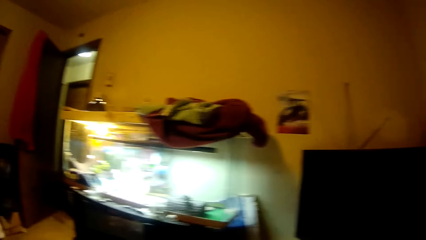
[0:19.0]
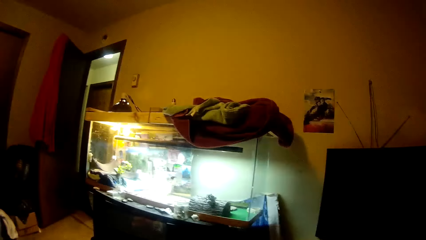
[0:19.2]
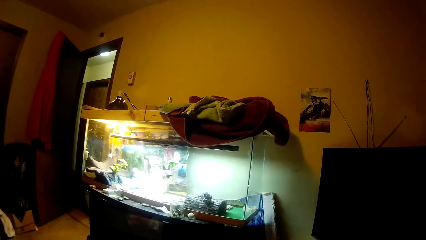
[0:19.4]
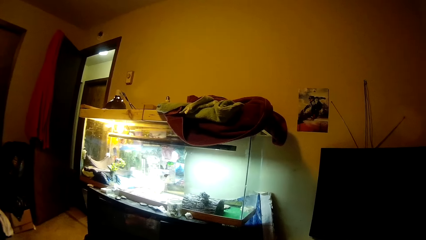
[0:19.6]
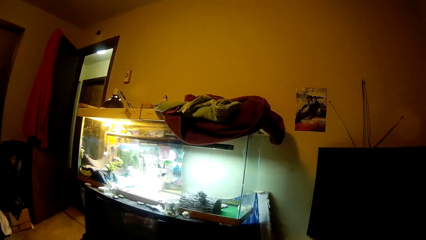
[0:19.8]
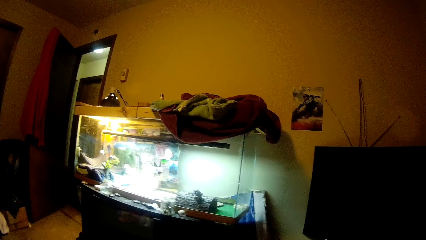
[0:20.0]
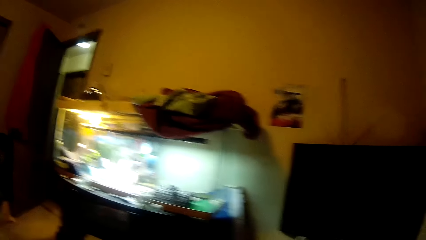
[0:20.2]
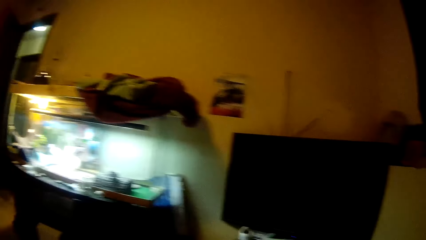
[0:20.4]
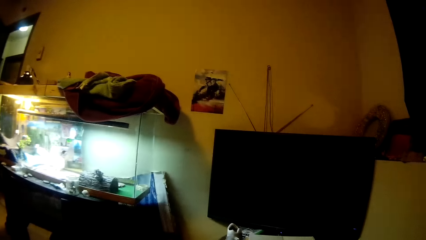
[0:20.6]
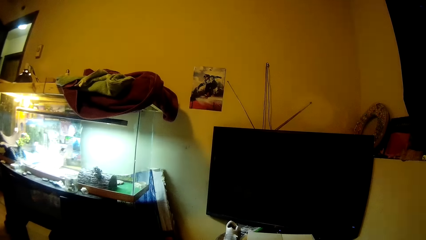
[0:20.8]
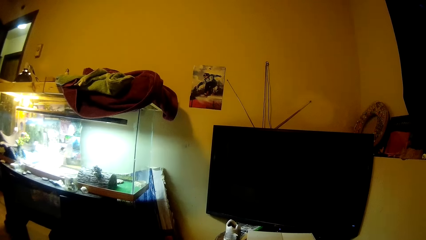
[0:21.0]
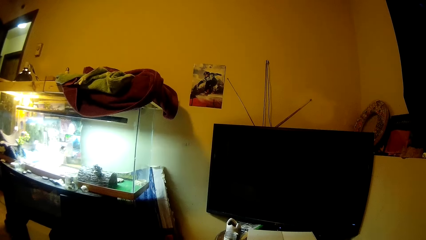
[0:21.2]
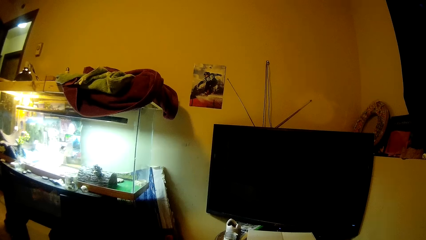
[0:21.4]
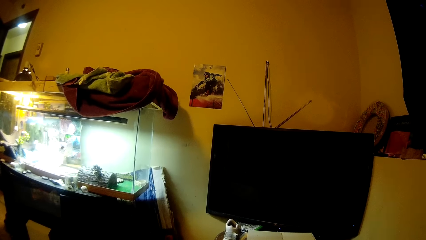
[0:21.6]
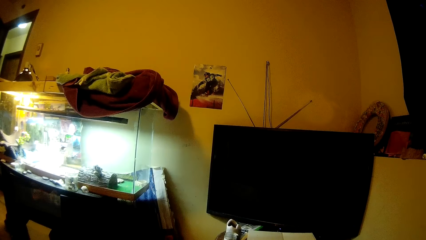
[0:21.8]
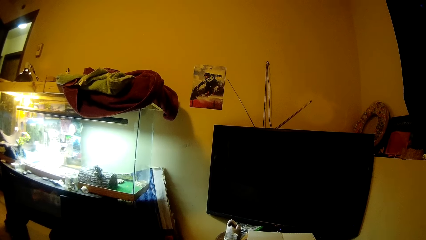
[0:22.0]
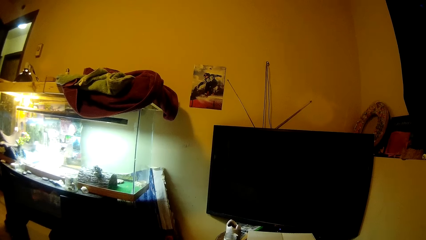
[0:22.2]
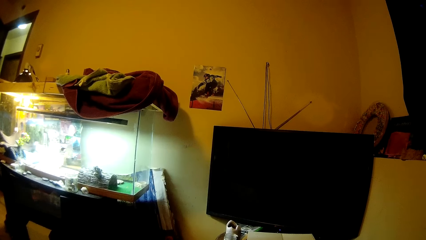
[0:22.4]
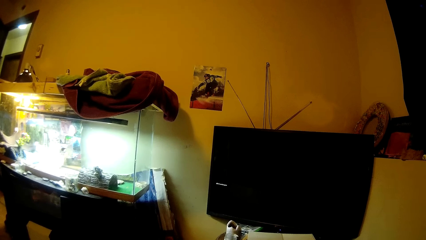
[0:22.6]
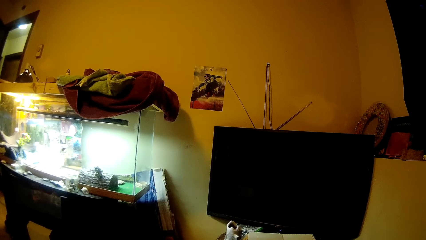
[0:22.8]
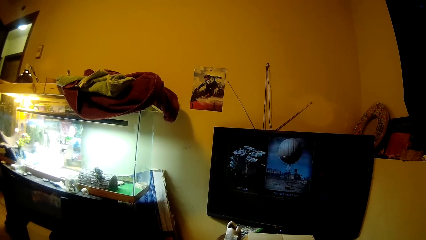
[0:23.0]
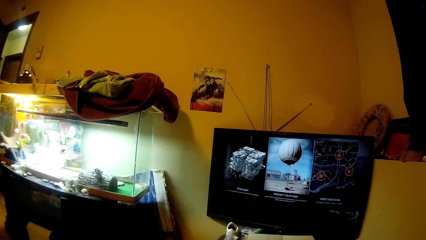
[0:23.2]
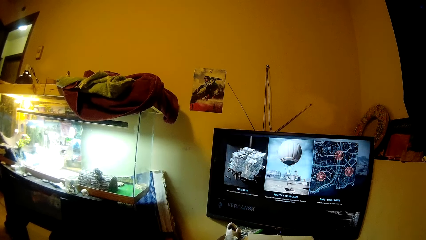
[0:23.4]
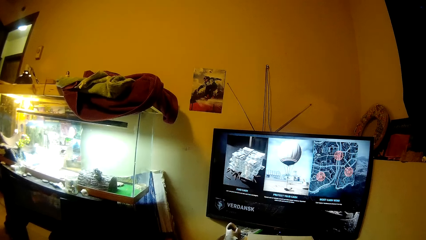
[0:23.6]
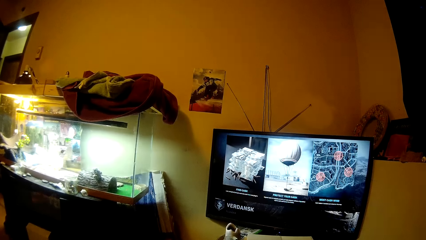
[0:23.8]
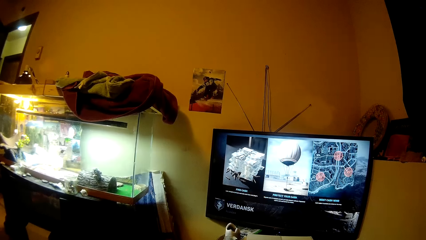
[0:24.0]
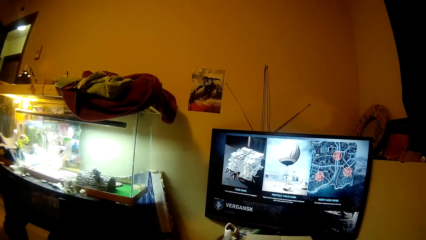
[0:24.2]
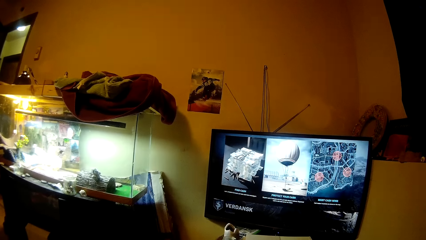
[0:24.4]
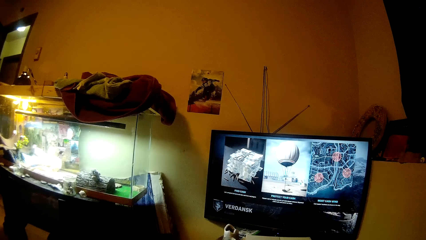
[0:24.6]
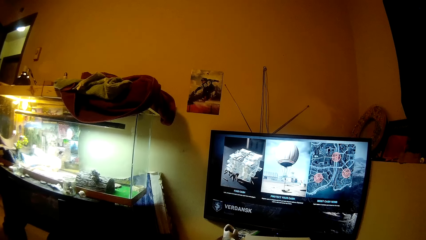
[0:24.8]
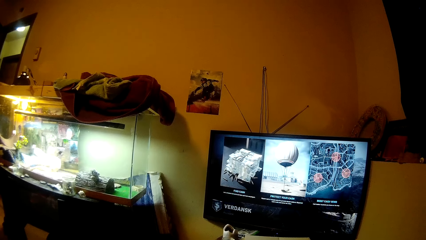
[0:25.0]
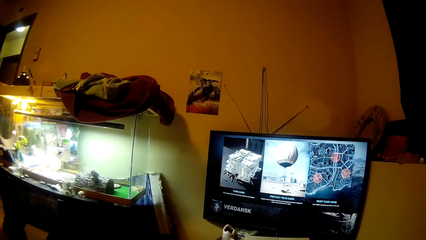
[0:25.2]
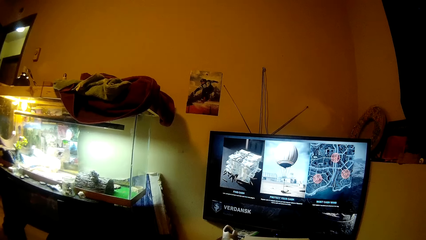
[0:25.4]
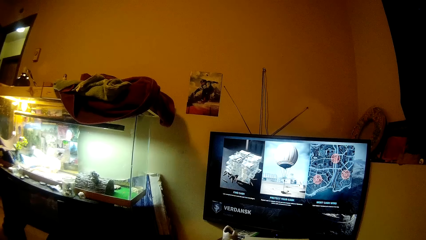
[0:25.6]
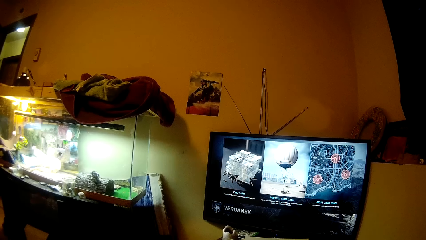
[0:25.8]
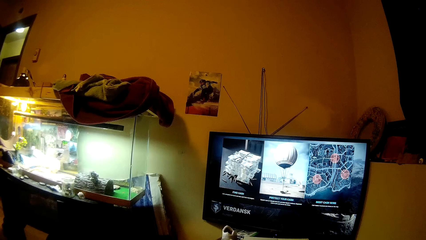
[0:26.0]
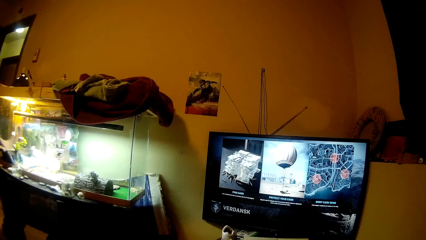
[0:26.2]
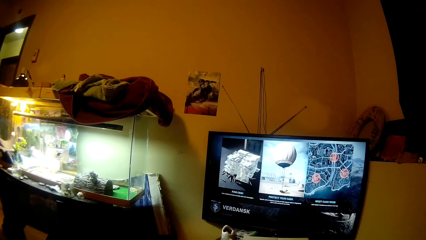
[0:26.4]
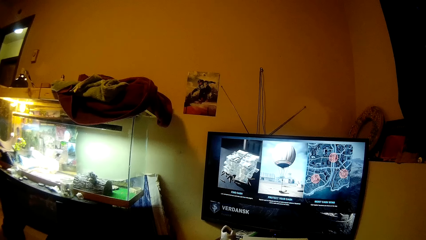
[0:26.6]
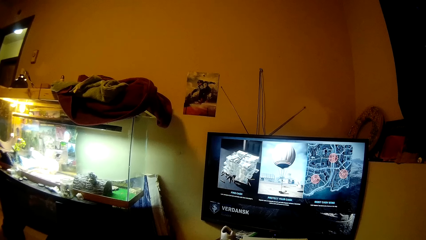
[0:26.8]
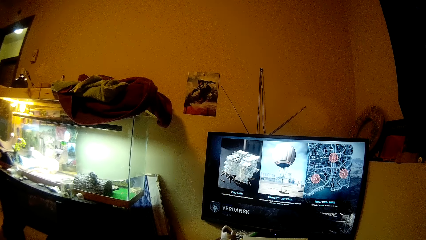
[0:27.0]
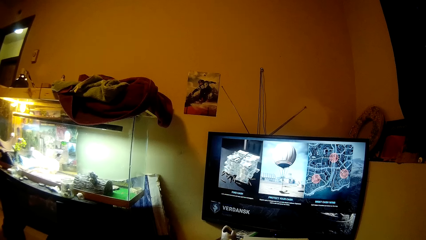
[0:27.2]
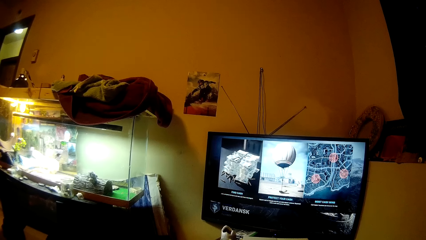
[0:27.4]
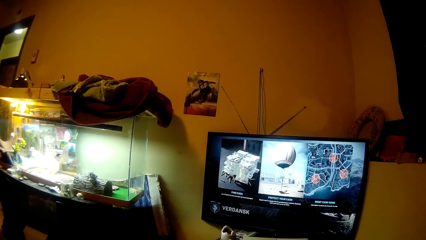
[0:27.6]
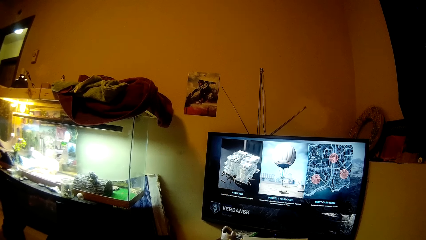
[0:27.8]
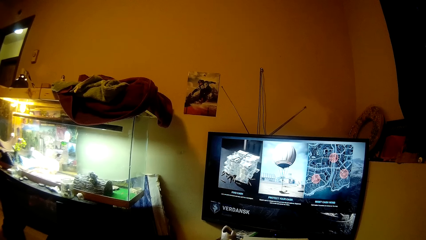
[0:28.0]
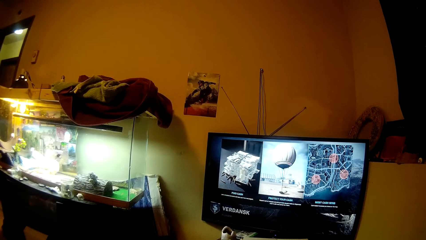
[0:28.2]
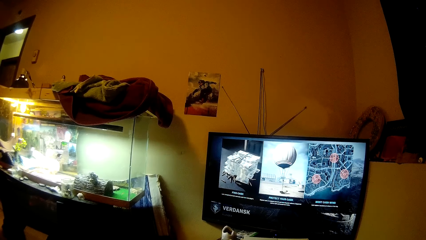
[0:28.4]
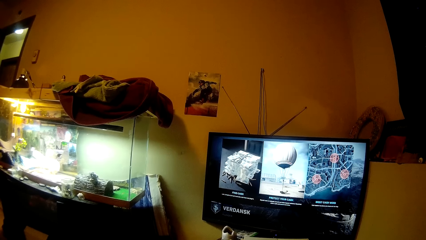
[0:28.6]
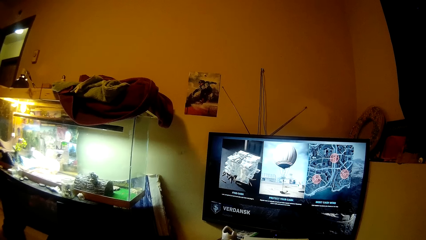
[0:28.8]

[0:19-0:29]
The camera wearer looks in the room. They watch the television.

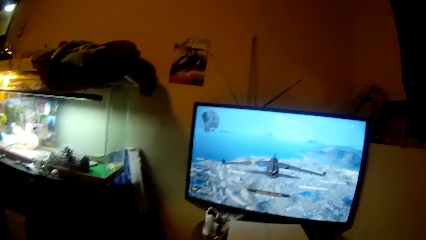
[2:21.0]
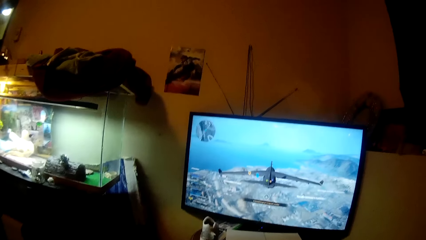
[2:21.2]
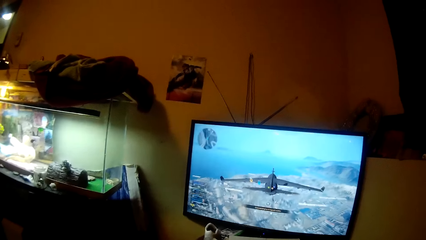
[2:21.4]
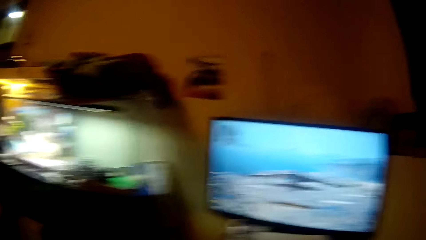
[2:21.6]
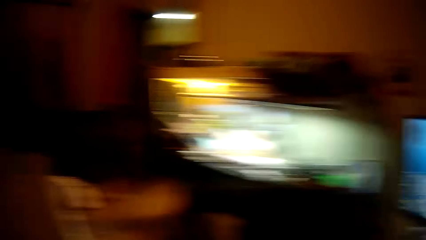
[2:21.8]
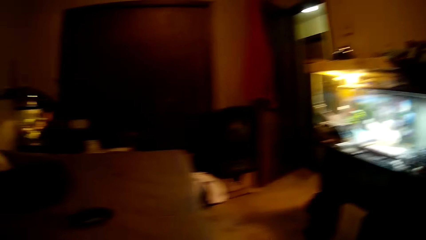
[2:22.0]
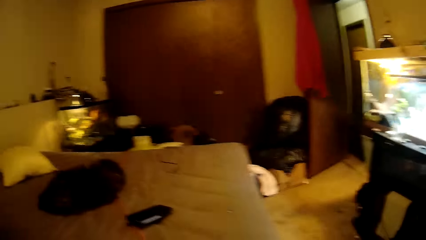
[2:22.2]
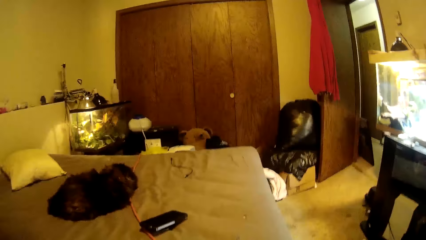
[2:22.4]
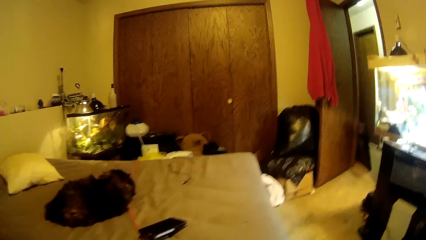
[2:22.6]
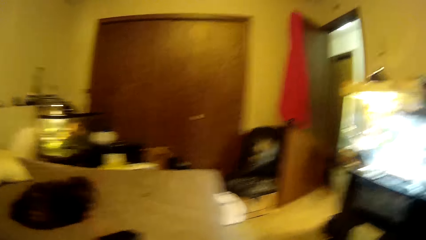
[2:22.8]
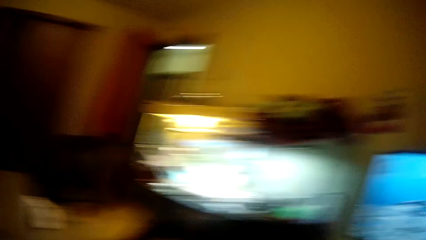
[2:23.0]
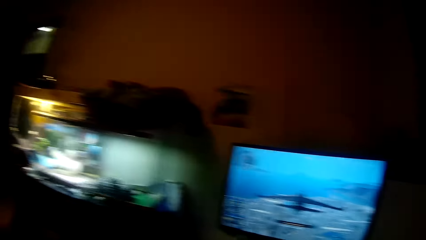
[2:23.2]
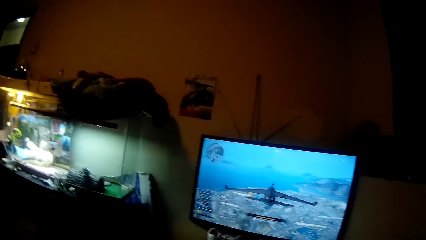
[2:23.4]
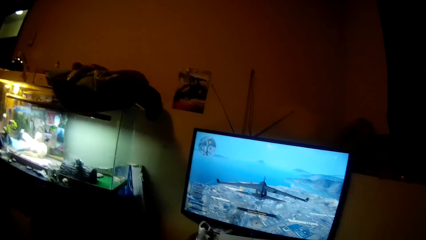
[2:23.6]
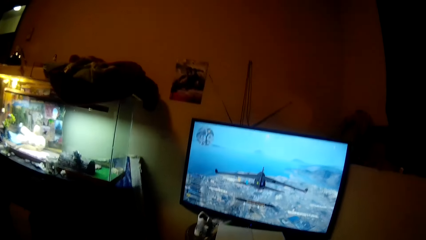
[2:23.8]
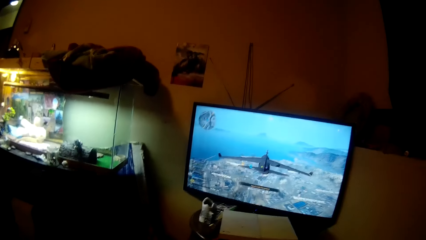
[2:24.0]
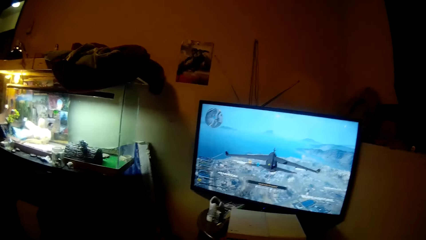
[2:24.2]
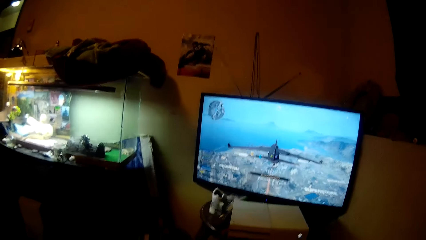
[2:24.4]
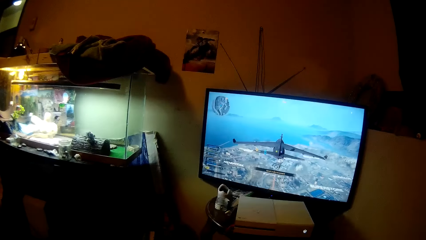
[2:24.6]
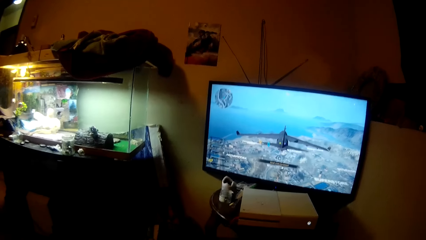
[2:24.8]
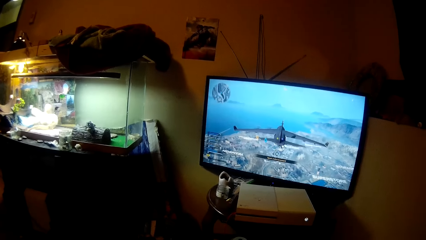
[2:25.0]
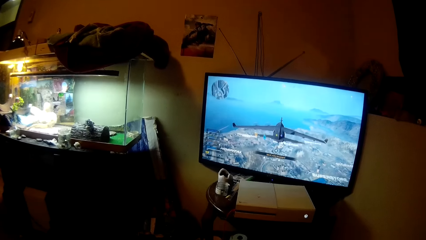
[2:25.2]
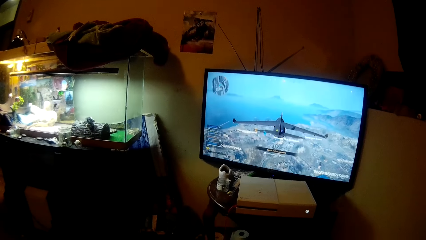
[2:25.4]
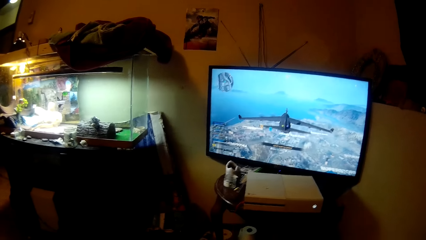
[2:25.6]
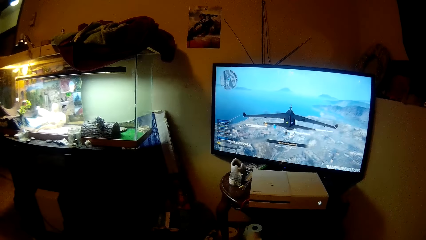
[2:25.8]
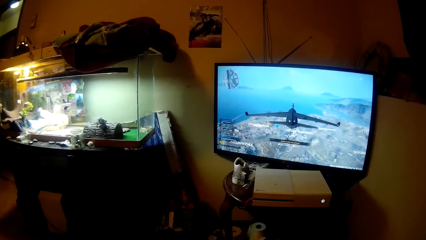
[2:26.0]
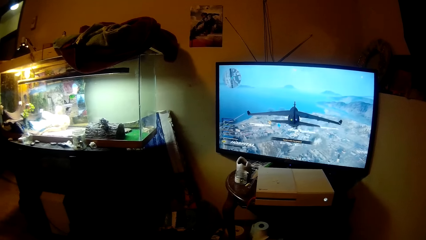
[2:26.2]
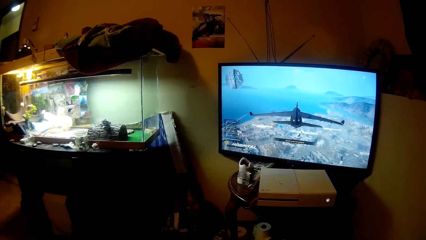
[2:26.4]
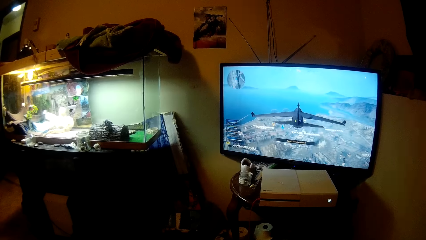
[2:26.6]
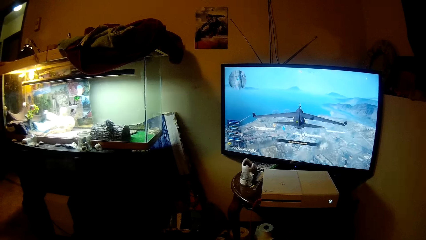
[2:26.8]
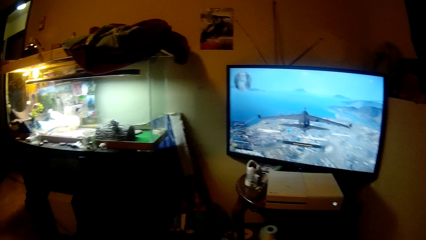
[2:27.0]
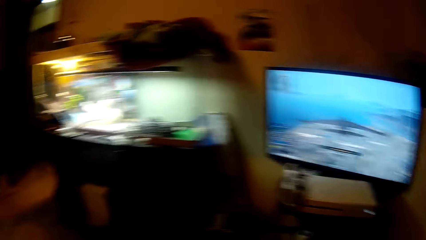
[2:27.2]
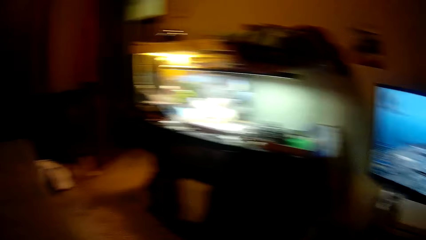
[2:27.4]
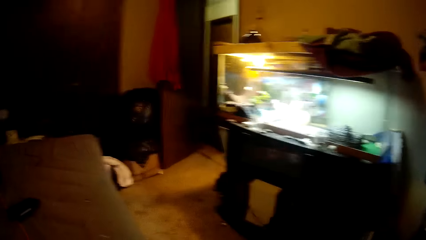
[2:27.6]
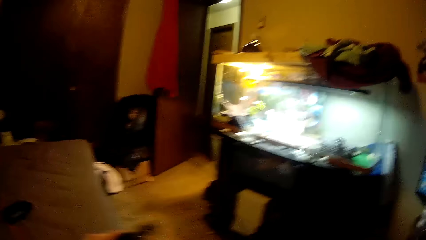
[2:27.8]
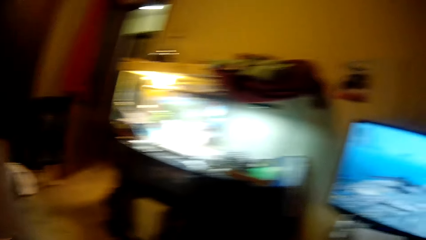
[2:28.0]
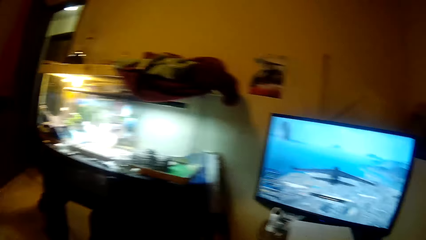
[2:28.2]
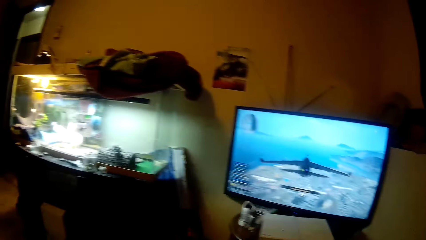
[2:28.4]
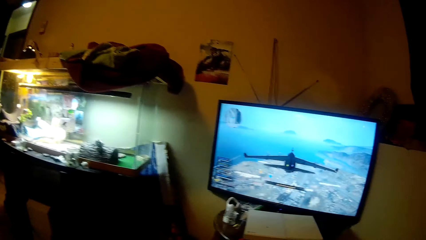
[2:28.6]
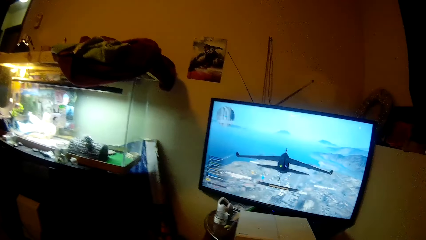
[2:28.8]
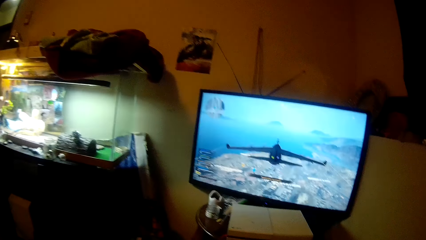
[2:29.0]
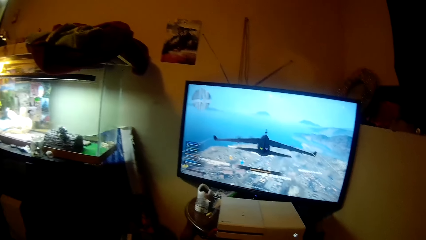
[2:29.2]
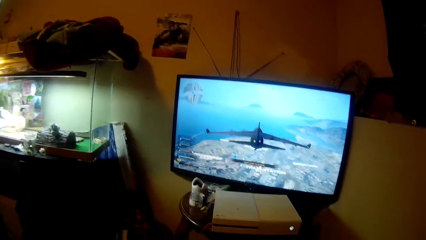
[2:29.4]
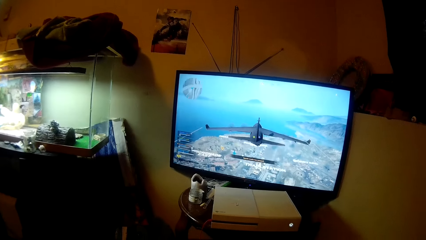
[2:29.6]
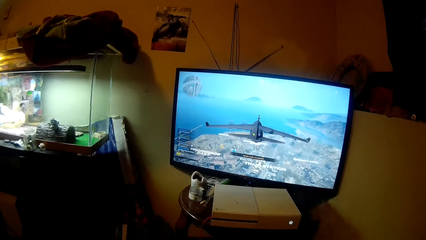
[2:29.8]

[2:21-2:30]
The camera wearer looks in the room. They watch the television. They look in the room.
